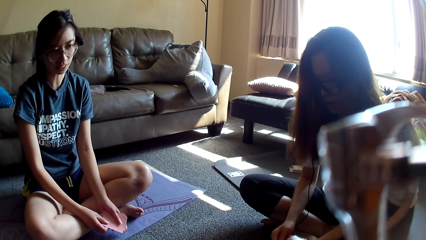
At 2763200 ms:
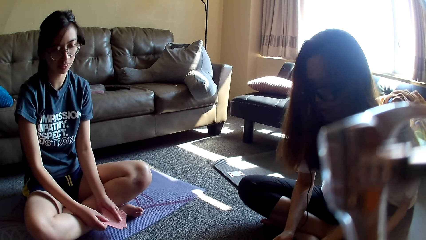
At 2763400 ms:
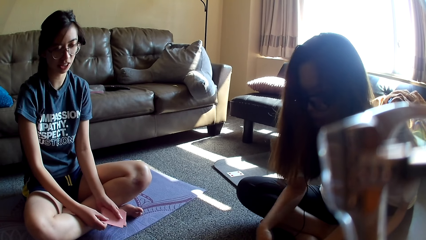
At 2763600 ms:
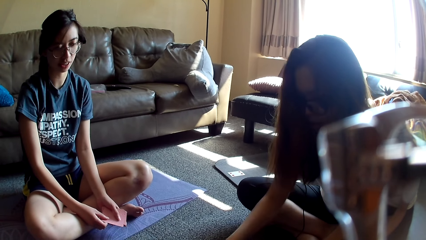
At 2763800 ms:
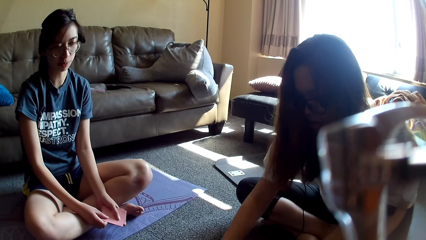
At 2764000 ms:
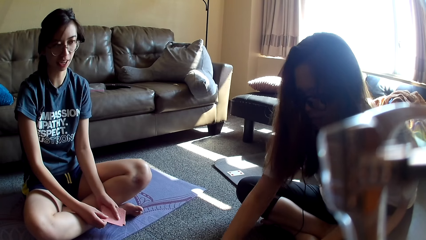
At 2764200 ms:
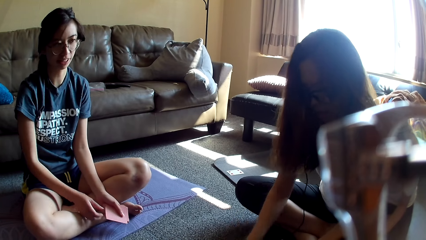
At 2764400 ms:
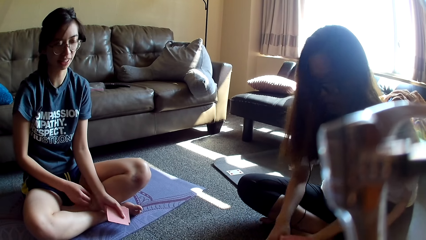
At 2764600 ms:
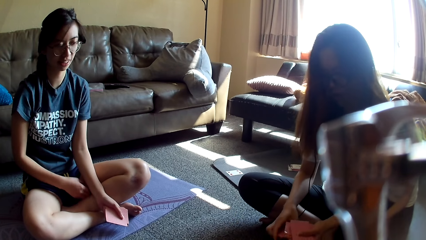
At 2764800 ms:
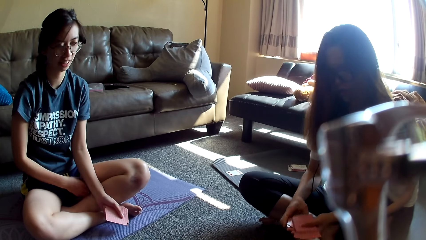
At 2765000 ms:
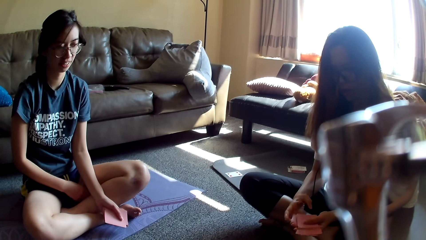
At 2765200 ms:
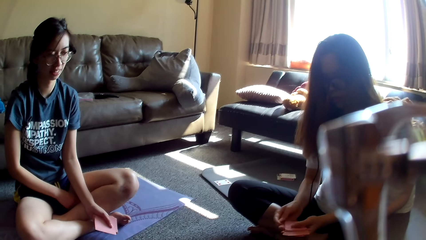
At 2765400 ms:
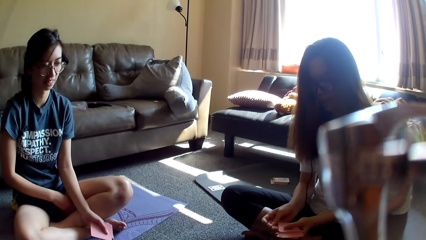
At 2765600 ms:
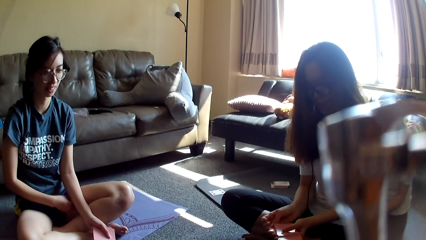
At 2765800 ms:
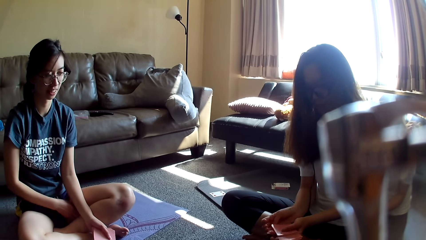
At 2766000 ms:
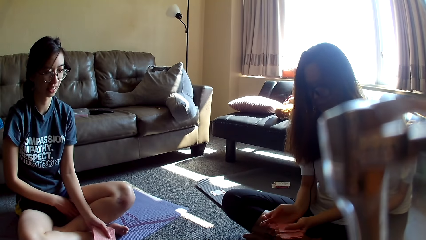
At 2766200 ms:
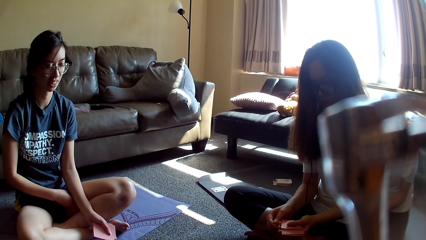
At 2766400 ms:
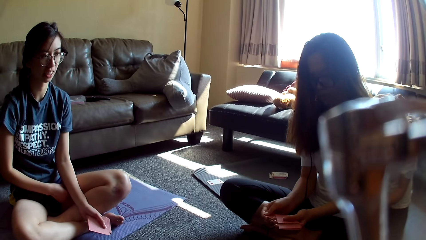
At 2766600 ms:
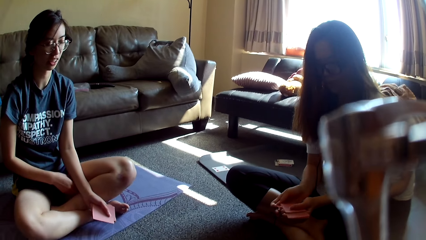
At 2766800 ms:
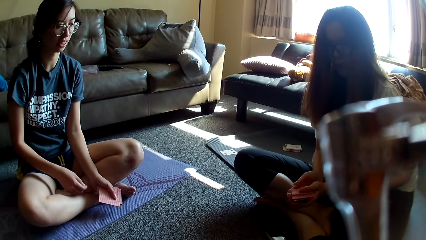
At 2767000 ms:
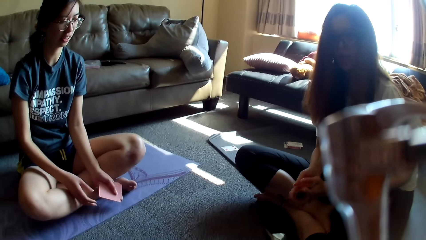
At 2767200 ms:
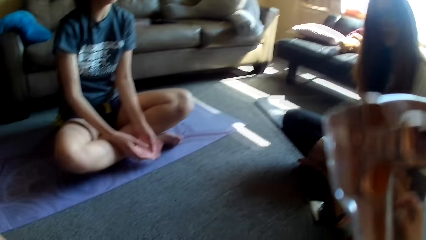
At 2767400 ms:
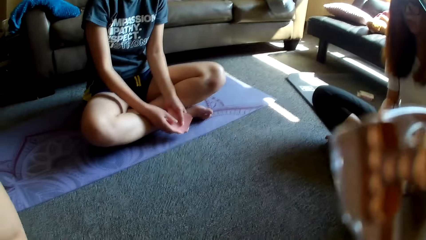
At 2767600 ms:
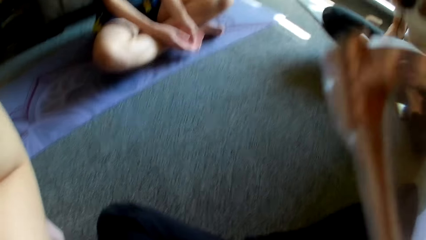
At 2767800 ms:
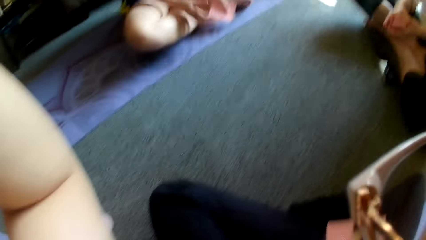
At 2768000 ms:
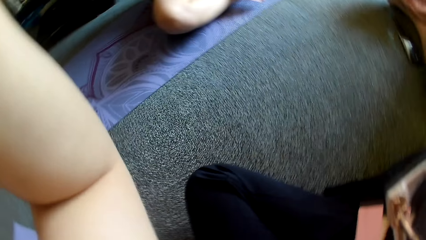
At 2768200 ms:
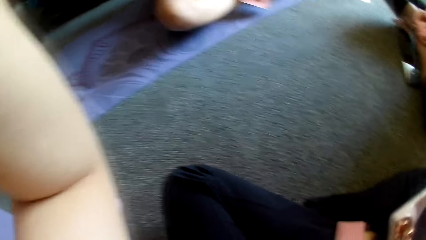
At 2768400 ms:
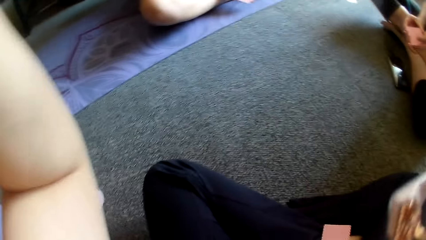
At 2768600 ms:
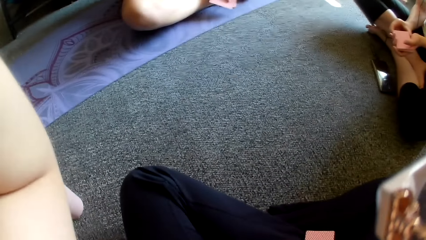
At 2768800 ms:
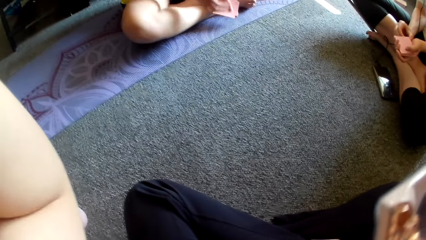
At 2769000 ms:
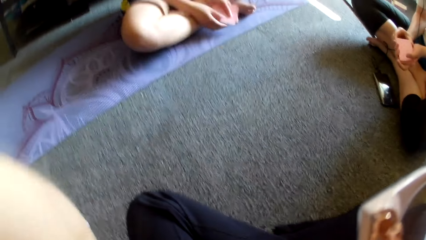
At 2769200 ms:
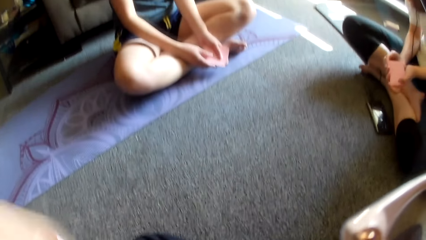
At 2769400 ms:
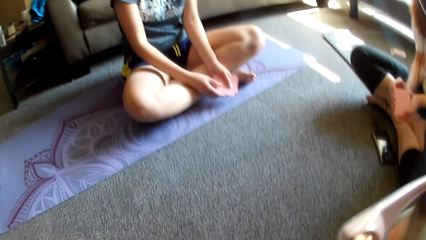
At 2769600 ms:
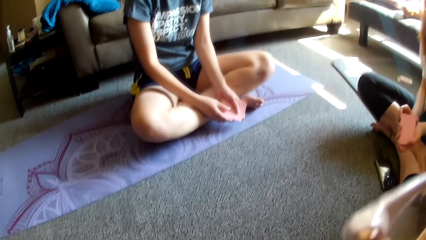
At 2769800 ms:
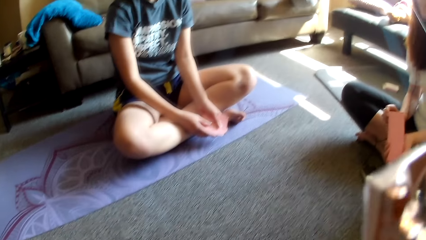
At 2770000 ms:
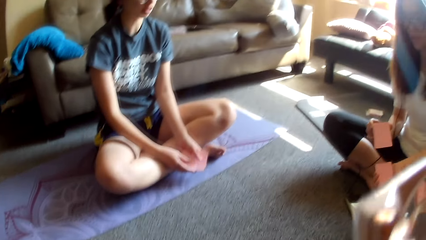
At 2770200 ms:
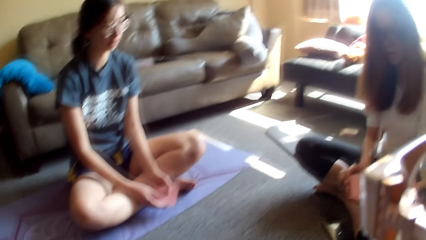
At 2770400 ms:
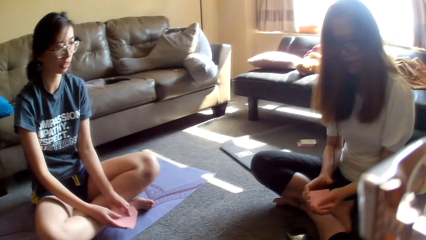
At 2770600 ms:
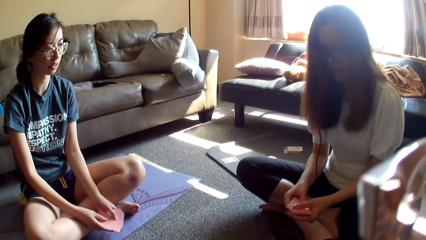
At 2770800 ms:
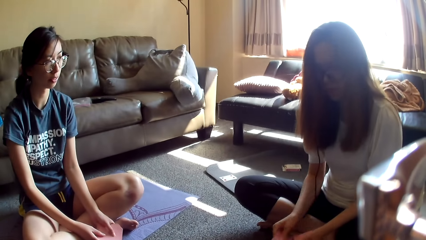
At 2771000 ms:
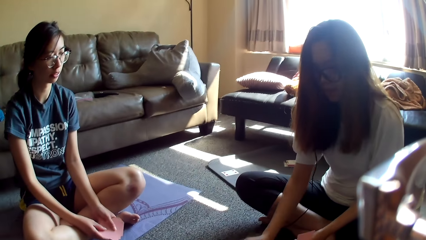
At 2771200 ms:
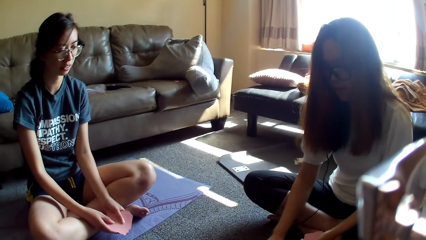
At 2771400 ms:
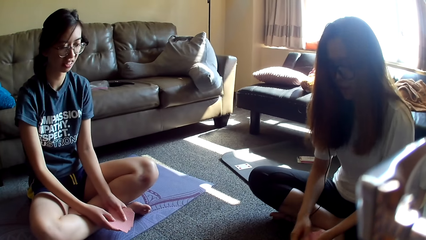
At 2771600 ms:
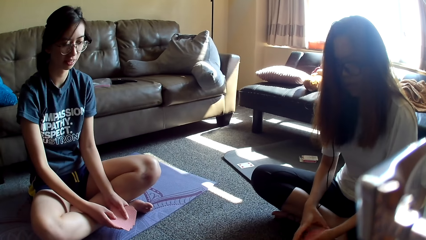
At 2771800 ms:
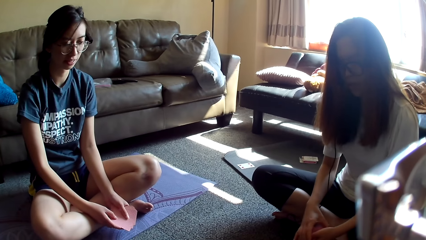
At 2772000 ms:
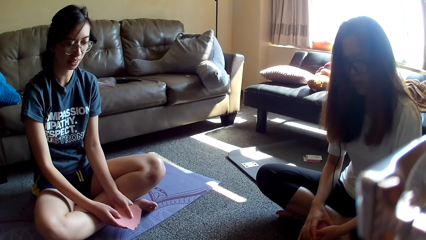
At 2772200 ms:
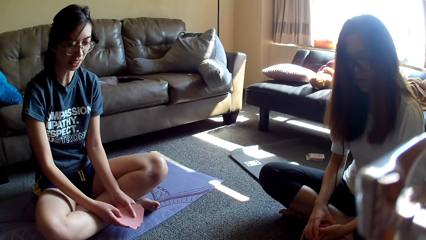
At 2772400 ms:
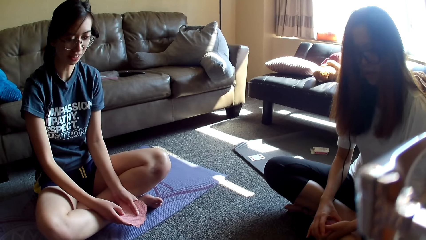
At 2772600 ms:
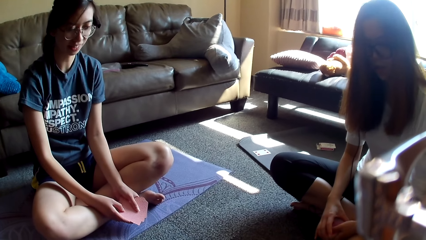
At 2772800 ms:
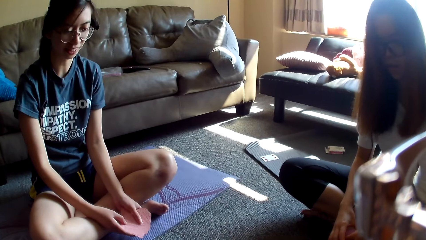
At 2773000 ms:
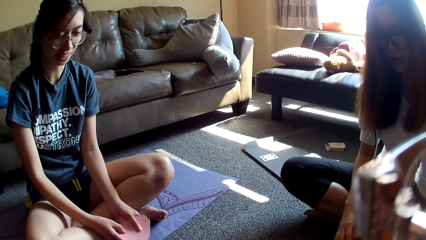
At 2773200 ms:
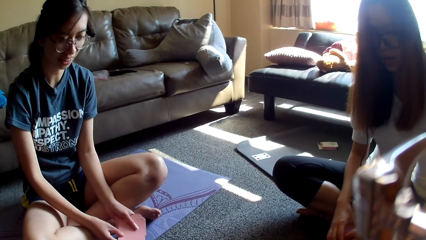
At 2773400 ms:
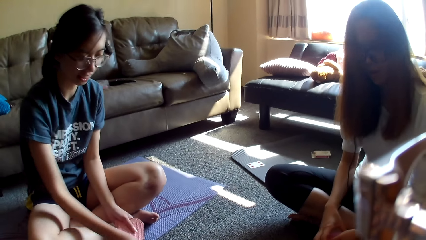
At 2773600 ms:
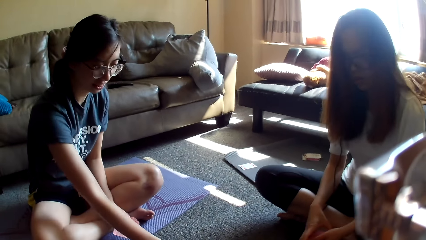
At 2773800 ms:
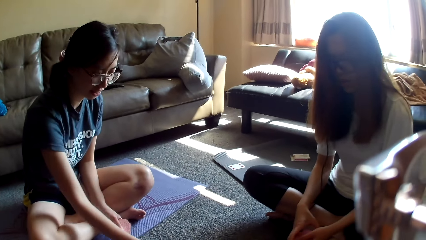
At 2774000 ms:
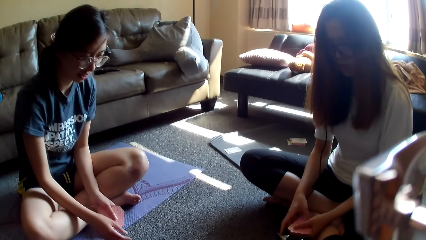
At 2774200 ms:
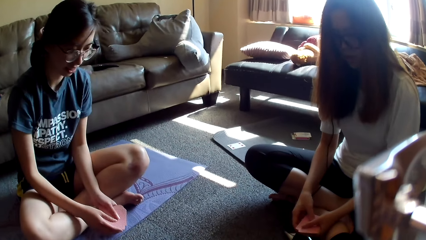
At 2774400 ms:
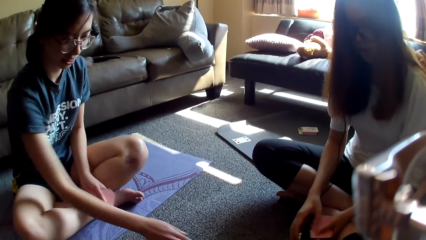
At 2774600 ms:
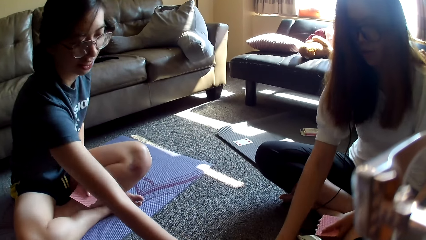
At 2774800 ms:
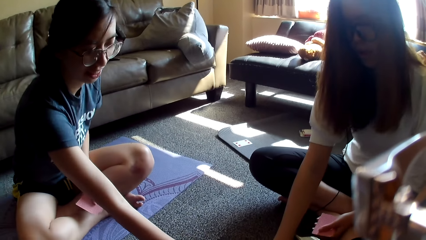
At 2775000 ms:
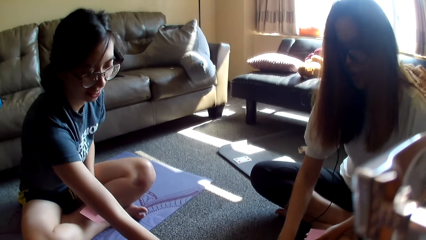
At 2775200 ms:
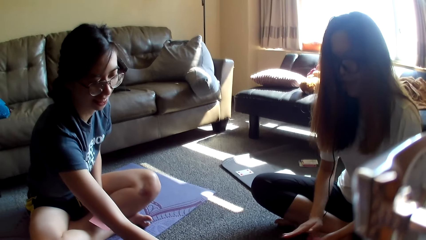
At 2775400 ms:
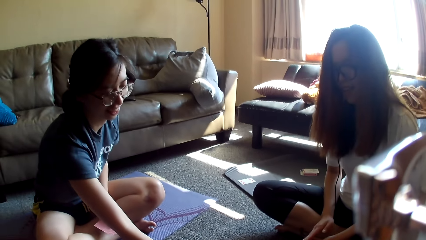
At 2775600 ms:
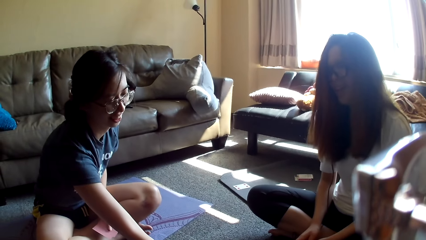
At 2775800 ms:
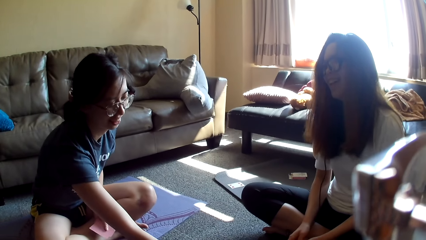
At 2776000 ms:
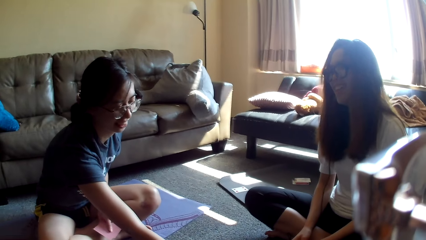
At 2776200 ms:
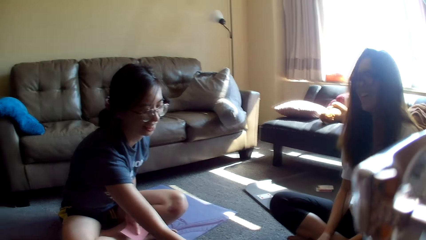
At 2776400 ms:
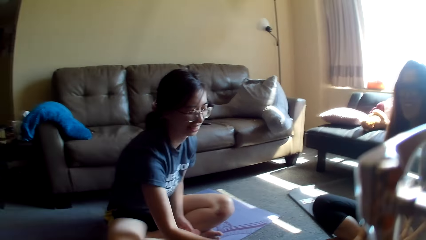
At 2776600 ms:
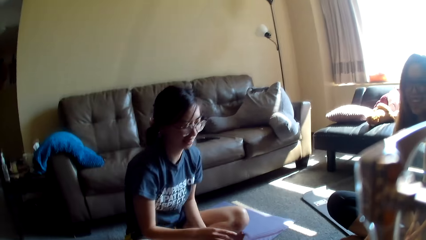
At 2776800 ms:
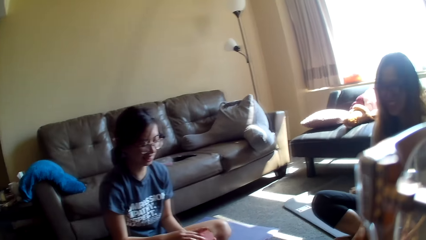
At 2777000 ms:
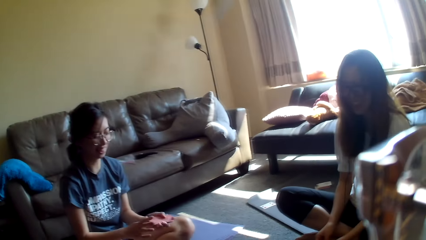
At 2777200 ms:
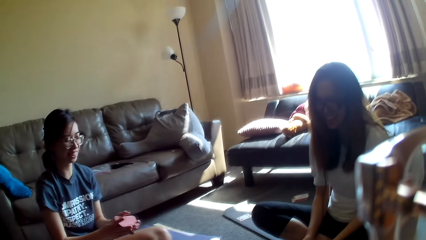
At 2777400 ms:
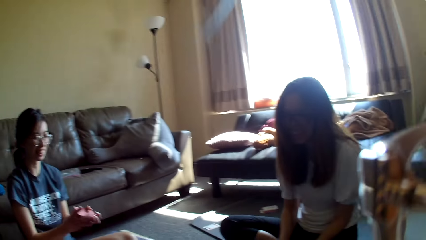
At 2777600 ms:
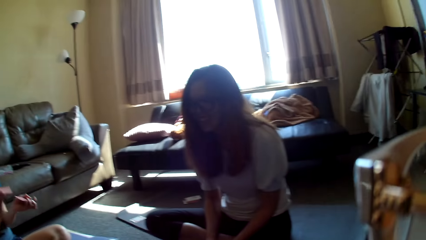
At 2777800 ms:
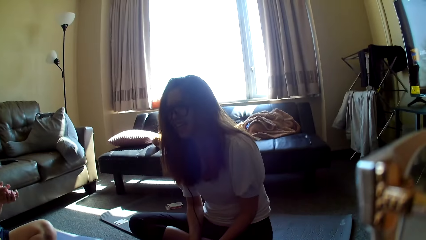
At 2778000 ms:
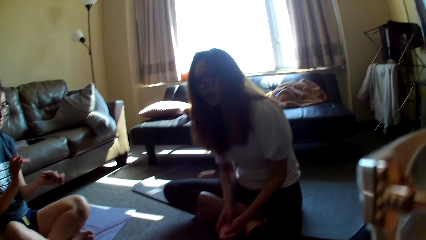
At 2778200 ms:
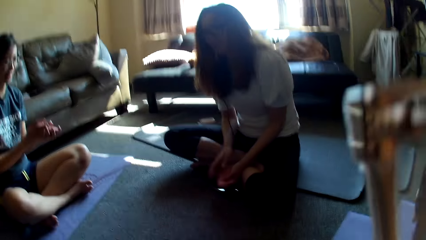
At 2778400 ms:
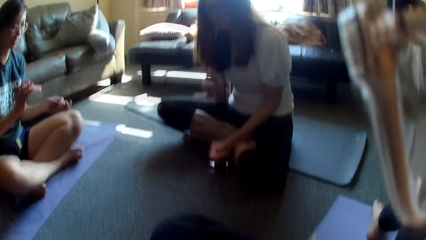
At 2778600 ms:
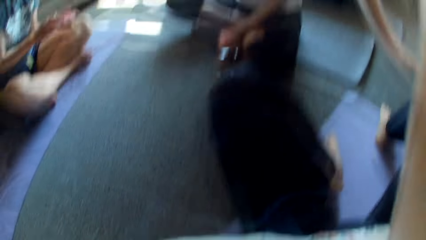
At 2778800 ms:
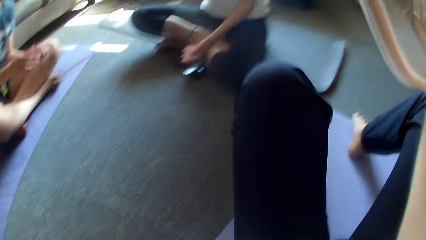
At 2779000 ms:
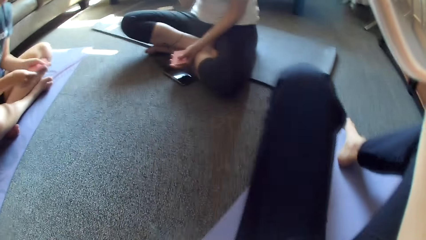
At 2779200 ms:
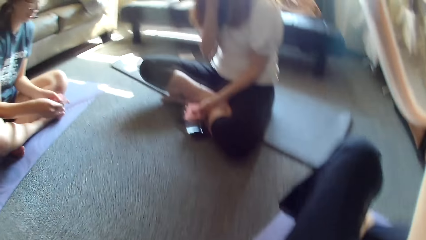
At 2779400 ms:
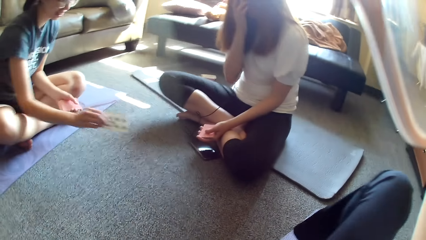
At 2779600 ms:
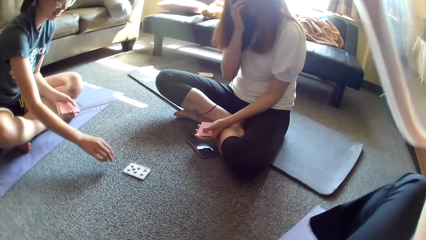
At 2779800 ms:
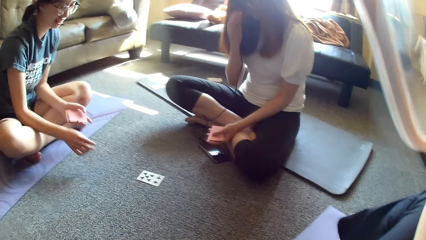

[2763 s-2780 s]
A lady drops the card game and holds the cards. Another lady rubs her thigh. The first lady aligns the cards. The other lady holds the cards. The camera wearer adjusts the camera. The other lady holds the cards. The first lady shuffles the cards and places a card on the floor. She holds the cards. The other lady places the cards on the floor and grabs the card game. The first lady grabs the cards and holds the cards. The other lady picks up a card, holds the cards, and shuffles the cards. The camera wearer lifts the legs. The other lady picks up the card game. The camera wearer looks around.
